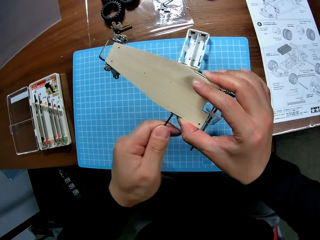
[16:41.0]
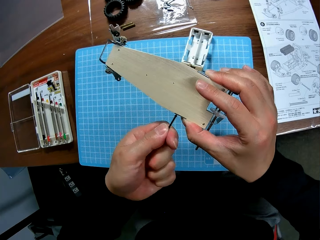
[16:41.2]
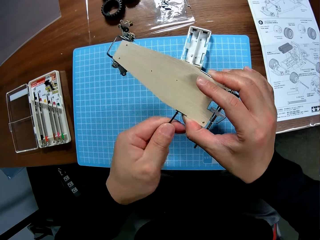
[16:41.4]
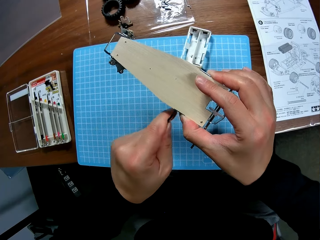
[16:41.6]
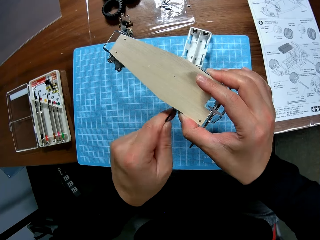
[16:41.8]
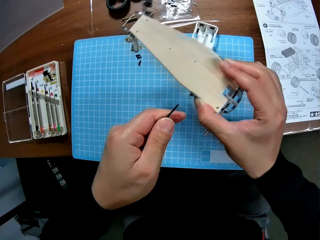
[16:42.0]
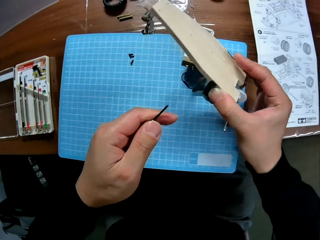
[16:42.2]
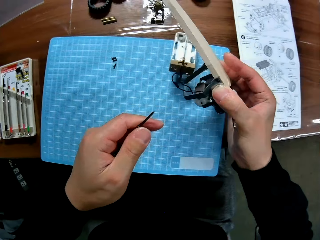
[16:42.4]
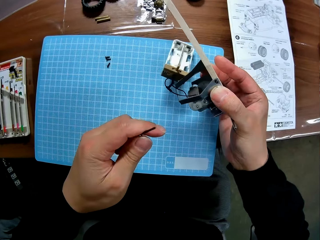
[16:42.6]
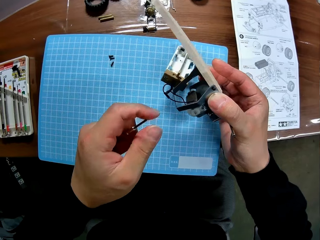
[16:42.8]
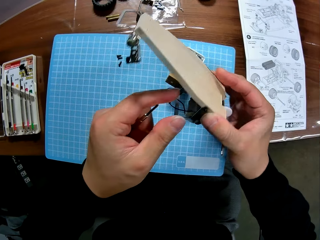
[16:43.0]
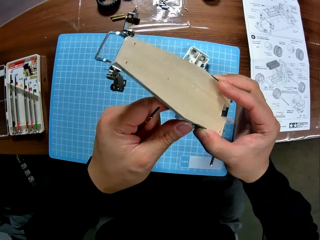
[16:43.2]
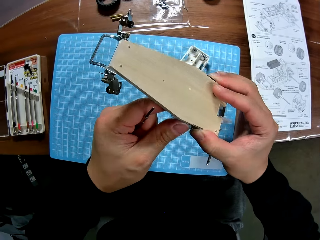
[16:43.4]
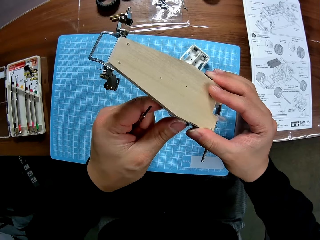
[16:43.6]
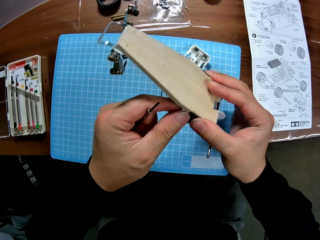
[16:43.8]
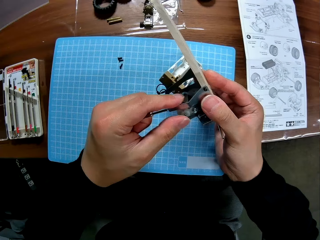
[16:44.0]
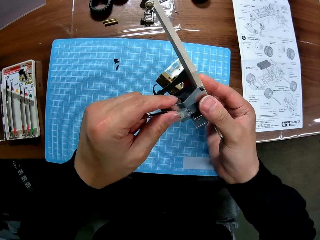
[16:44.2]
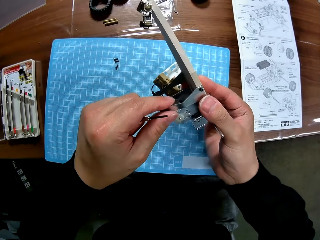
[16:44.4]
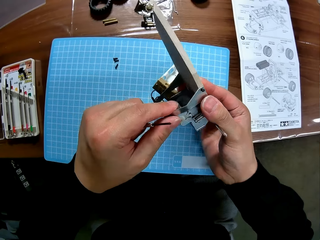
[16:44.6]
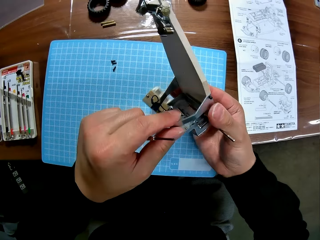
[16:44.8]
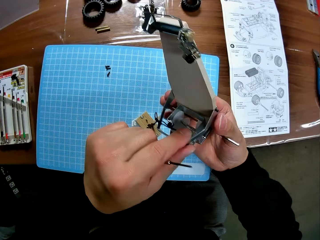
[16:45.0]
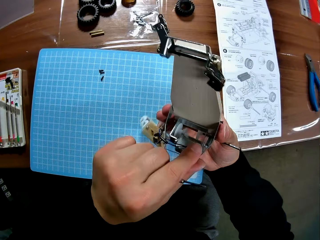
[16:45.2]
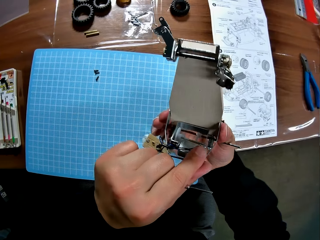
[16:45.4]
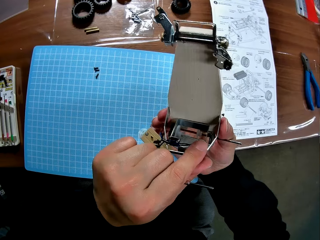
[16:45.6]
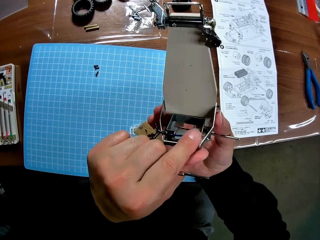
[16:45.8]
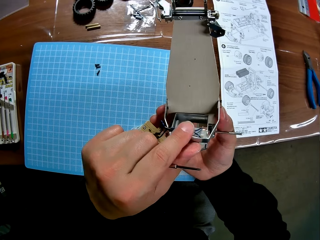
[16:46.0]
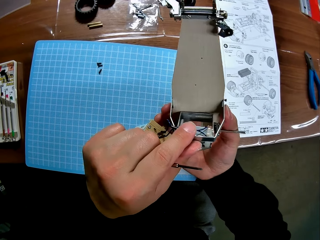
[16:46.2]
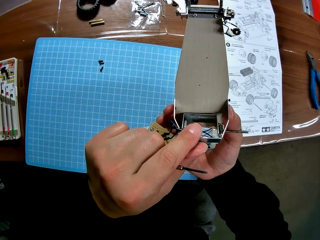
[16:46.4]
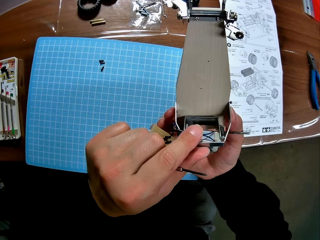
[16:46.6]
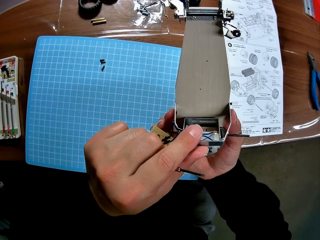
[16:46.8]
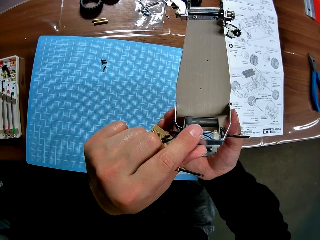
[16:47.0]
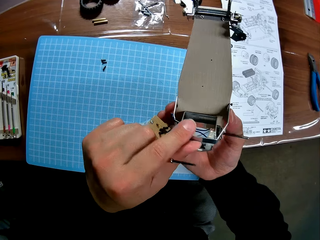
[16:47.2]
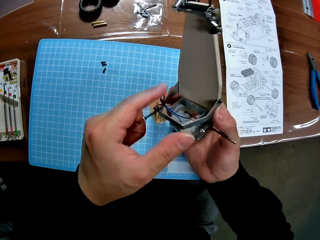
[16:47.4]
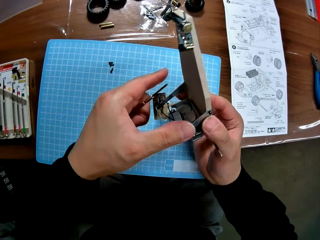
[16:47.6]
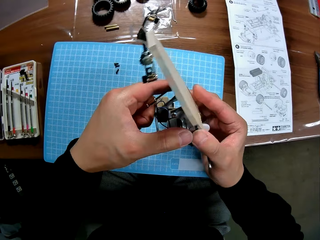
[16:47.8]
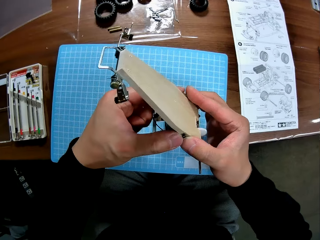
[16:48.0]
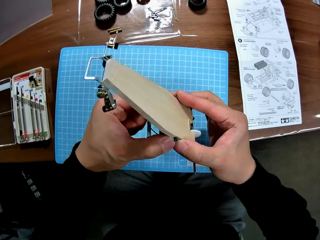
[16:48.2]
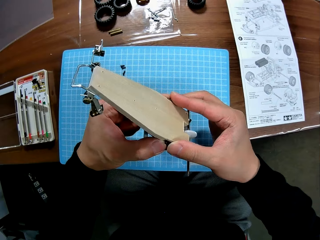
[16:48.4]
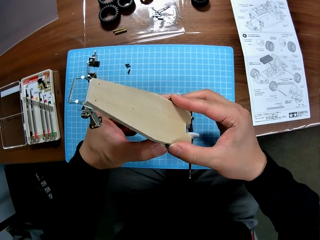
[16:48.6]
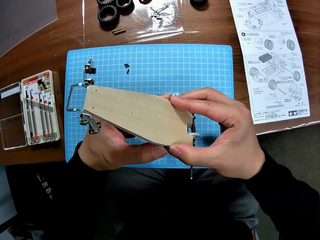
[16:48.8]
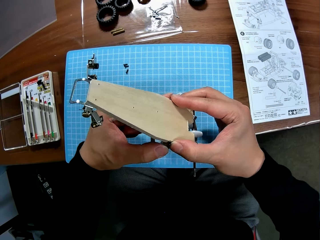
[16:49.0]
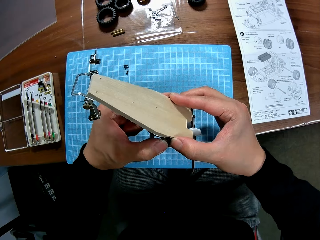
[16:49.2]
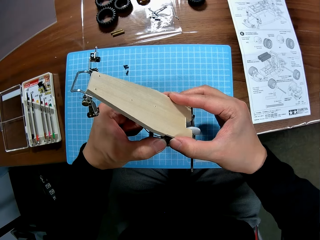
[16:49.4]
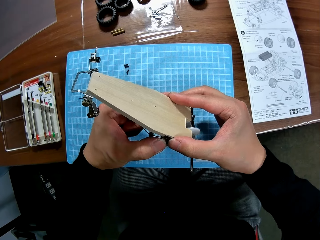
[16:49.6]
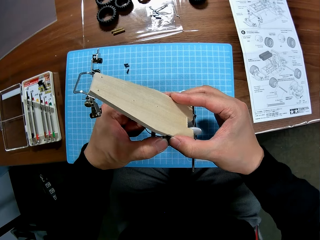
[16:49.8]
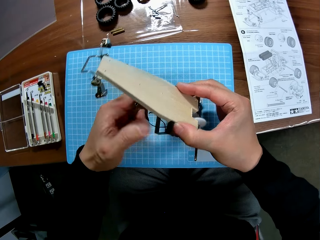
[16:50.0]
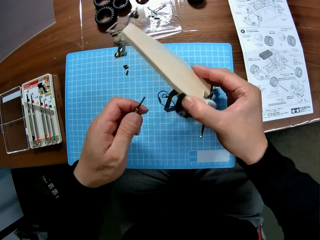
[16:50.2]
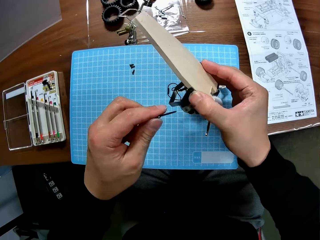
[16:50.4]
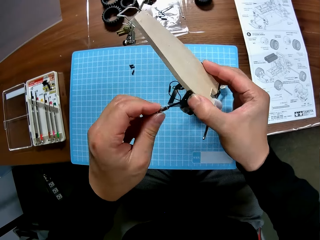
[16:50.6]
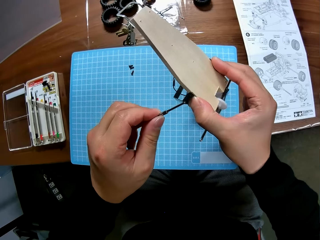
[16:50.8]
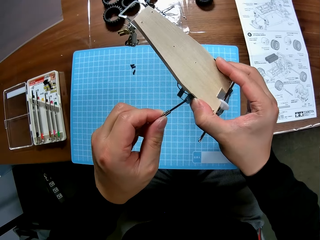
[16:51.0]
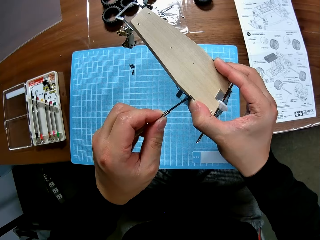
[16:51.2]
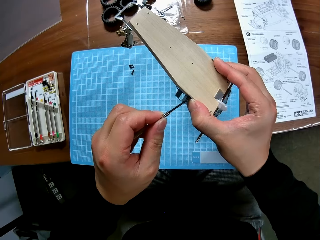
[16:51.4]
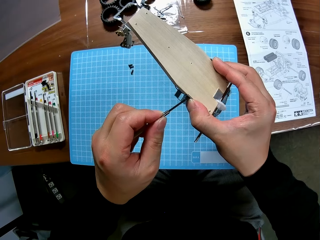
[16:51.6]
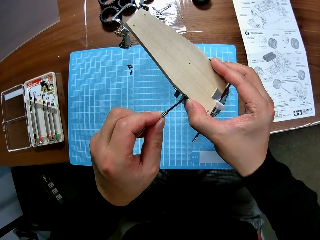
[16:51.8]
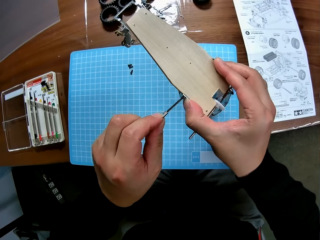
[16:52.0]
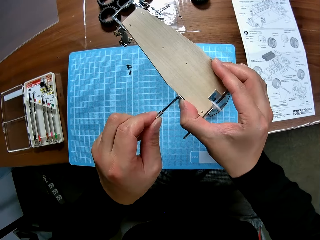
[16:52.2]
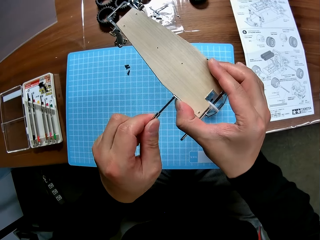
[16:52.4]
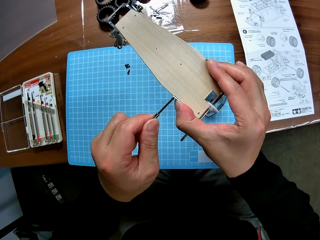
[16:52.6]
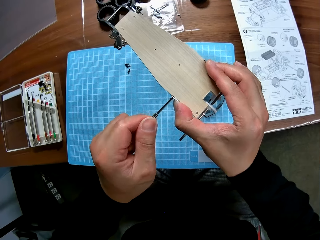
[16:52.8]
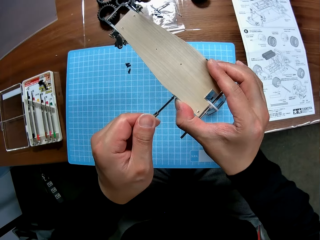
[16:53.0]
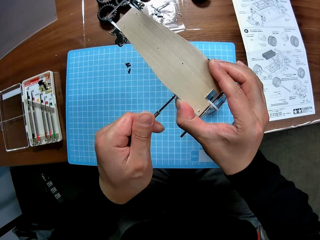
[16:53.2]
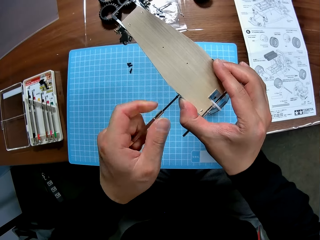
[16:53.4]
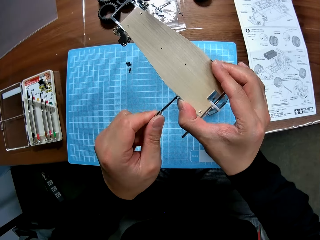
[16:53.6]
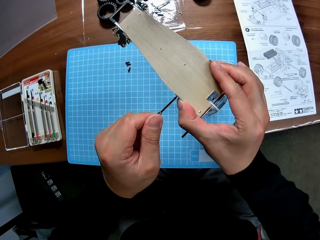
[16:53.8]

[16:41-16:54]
The camera wearer checks part of a toy car. He adjusts the toy car in his right hand with his two hands. He screws the toy car with the screwdriver in his left hand. He unfastens a screw.

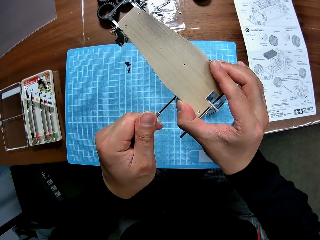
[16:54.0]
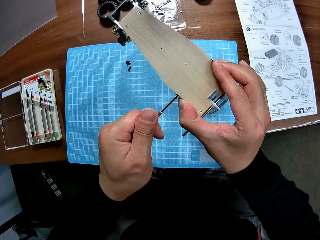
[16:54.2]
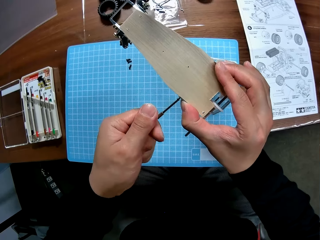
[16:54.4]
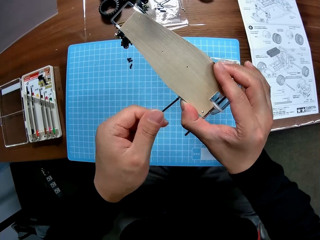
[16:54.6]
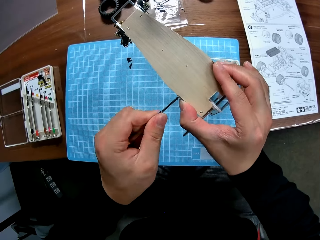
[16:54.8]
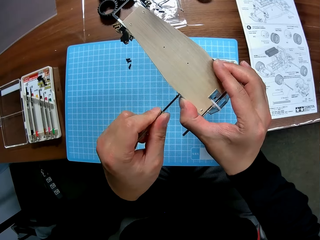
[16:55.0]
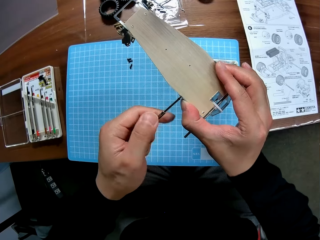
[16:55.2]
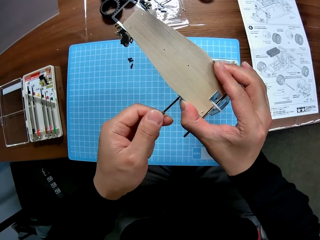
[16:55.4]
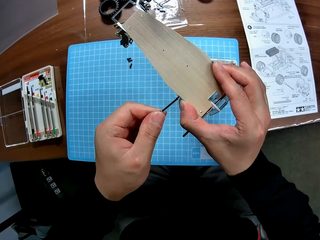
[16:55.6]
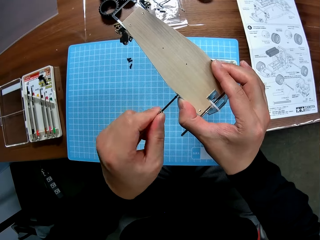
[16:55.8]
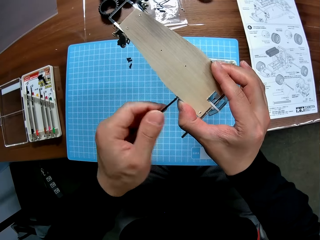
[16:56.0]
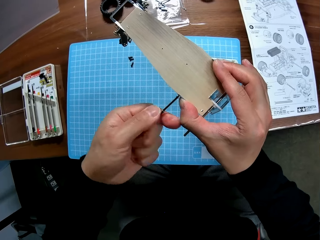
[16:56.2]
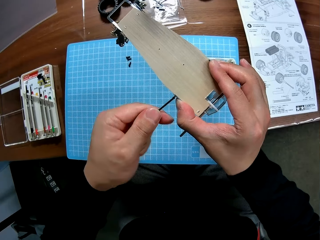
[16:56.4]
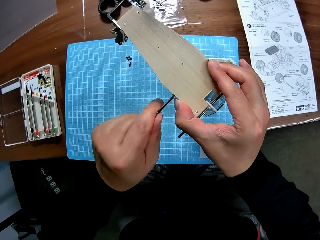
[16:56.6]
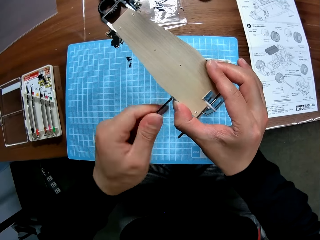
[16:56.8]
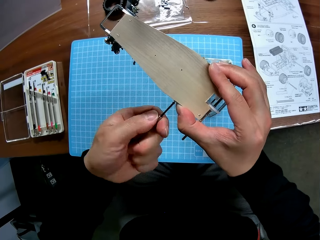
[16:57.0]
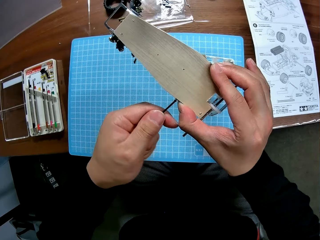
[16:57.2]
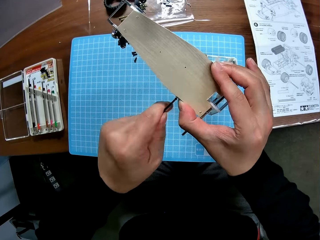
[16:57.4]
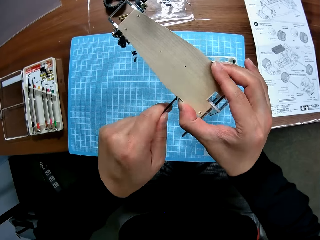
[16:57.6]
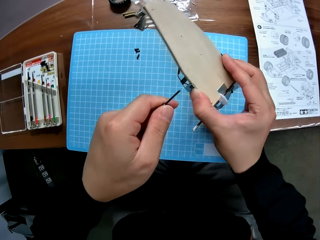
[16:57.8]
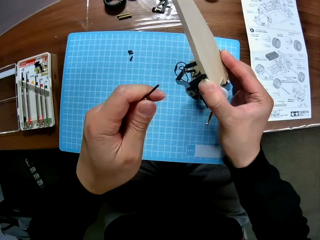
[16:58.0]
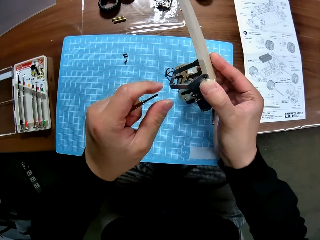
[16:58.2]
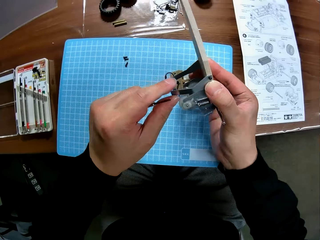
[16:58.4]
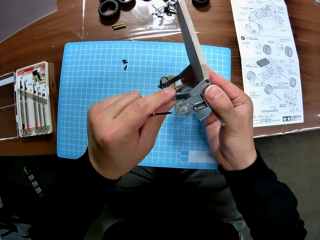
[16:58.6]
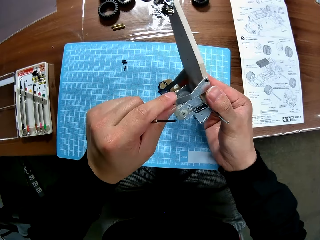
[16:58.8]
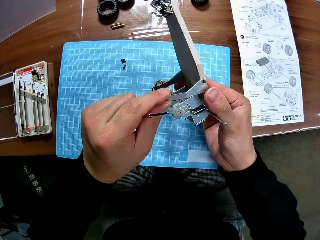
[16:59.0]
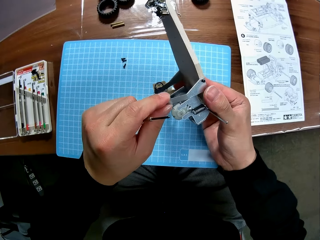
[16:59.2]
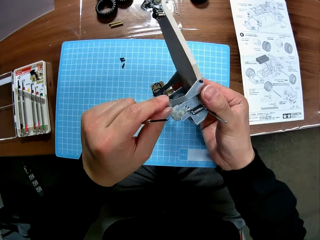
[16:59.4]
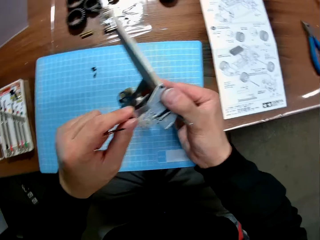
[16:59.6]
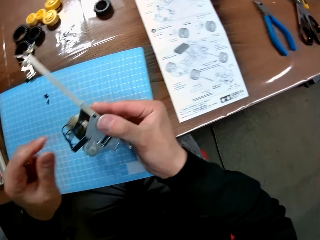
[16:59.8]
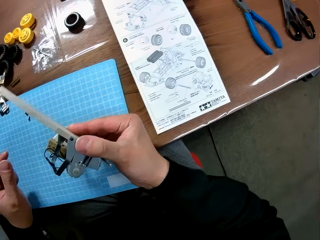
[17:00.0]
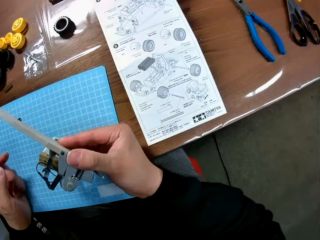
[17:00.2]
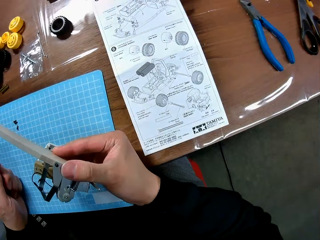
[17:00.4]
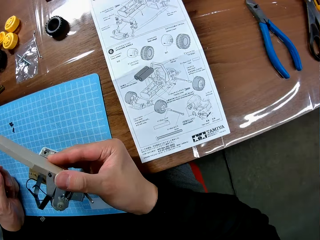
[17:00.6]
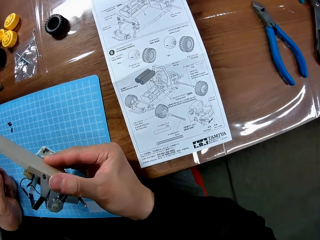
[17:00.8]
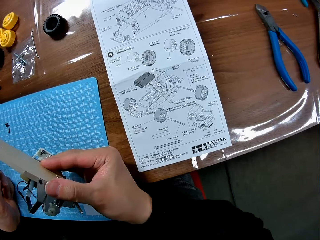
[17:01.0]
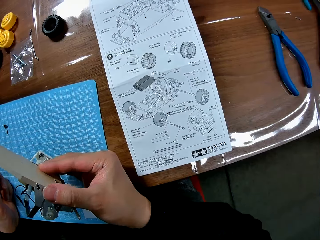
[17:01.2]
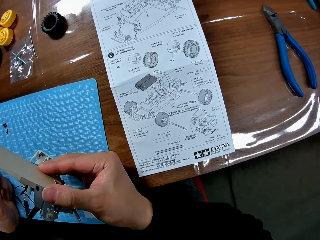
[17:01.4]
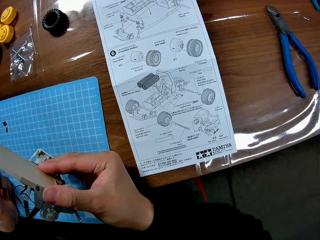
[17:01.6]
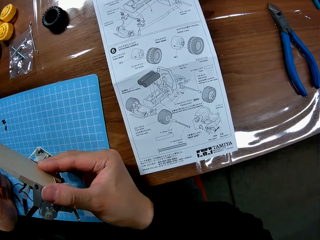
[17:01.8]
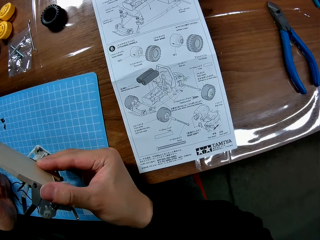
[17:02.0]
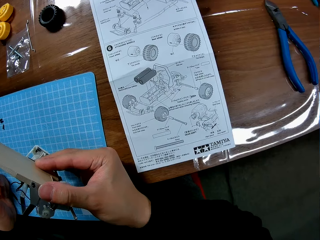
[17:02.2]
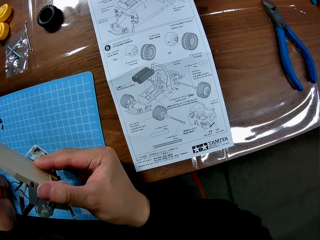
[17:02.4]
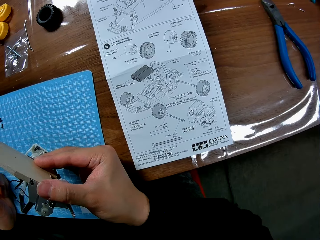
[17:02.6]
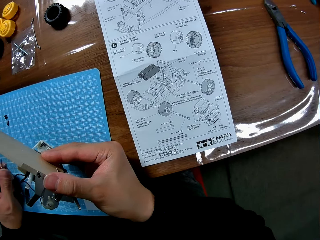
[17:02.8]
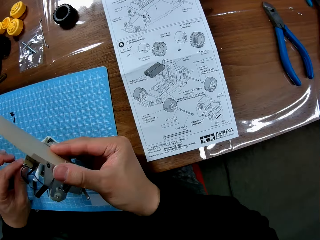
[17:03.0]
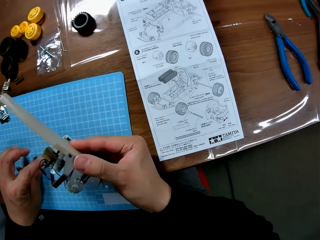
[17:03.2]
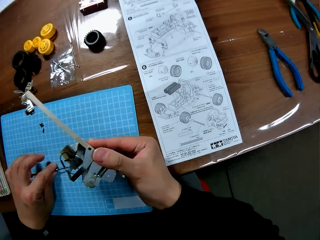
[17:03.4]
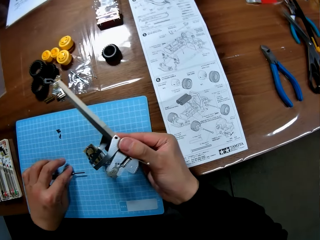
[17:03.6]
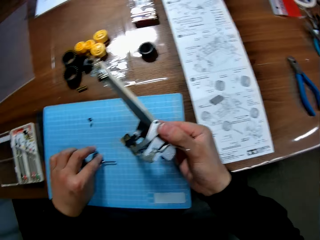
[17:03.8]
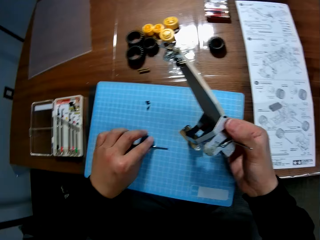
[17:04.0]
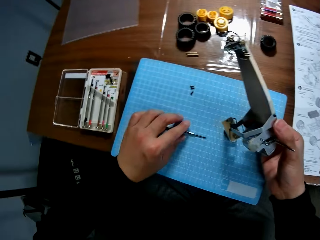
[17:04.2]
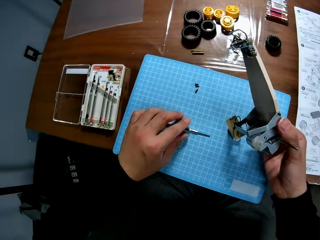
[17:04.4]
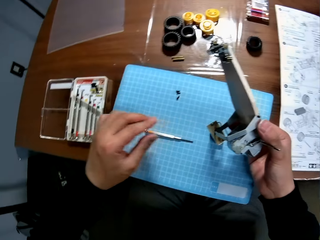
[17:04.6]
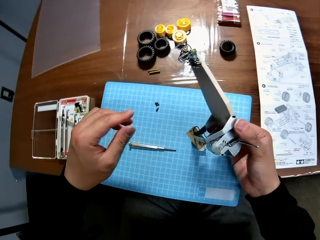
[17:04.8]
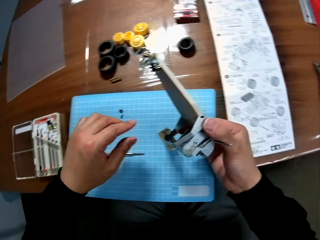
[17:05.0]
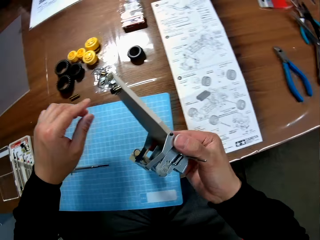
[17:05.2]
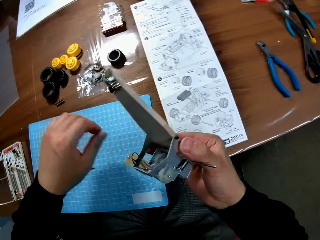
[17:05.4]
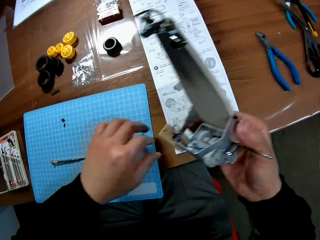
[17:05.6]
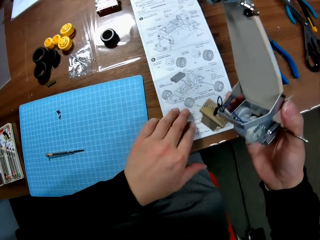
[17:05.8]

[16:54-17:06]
The camera wearer fastens a screw. He checks part of a toy car. He adjusts the toy car in his right hand with his two hands. He turns to a book on the table. He views a manual. He drops the screwdriver on the table with his left hand.
